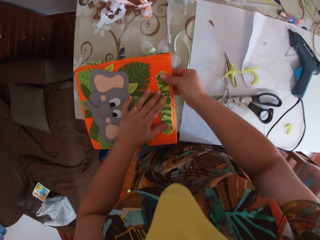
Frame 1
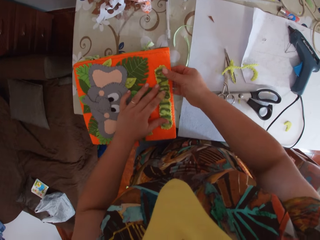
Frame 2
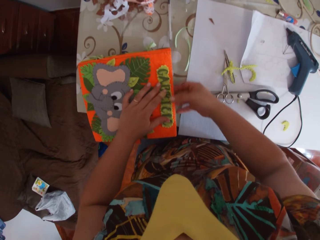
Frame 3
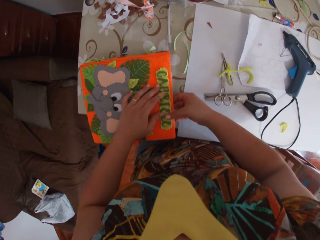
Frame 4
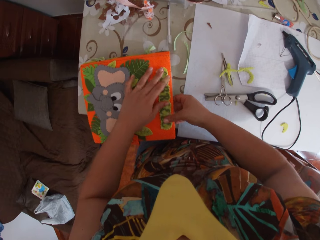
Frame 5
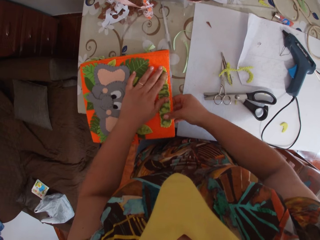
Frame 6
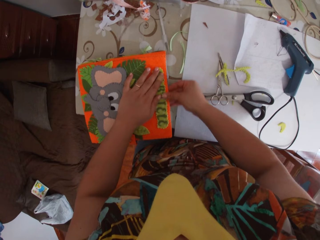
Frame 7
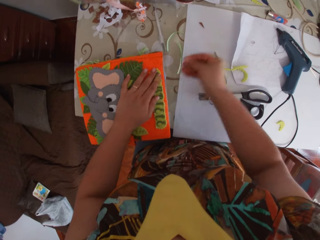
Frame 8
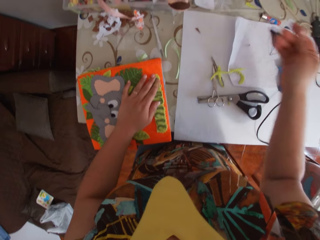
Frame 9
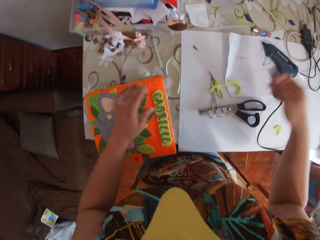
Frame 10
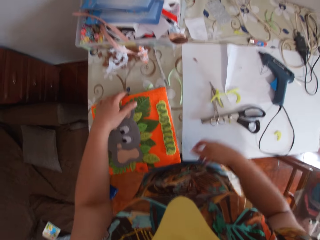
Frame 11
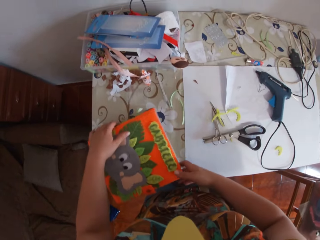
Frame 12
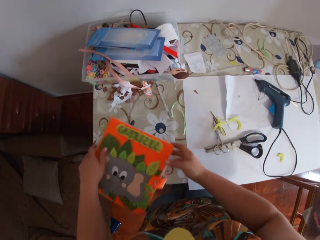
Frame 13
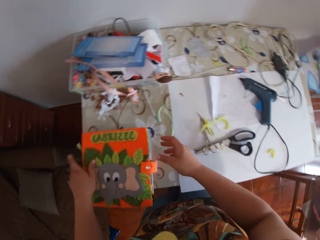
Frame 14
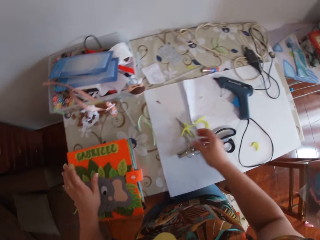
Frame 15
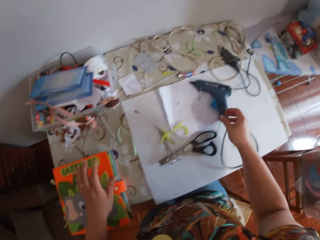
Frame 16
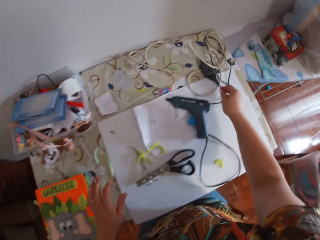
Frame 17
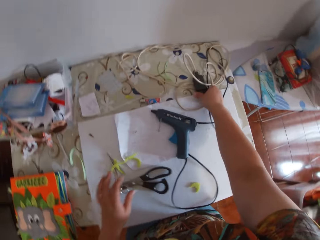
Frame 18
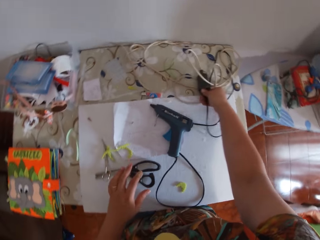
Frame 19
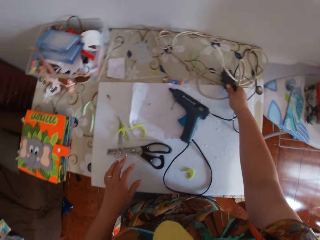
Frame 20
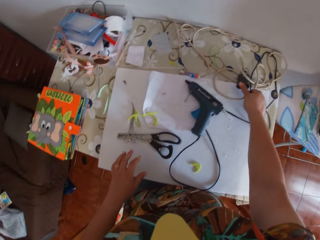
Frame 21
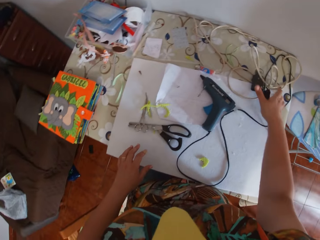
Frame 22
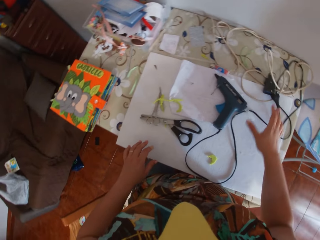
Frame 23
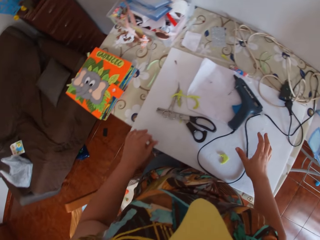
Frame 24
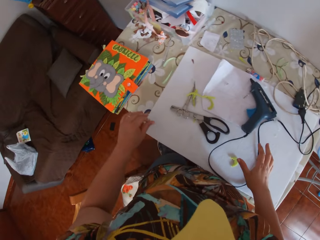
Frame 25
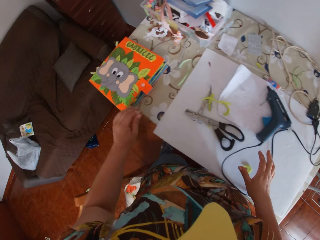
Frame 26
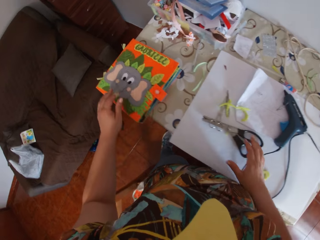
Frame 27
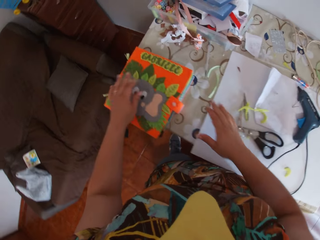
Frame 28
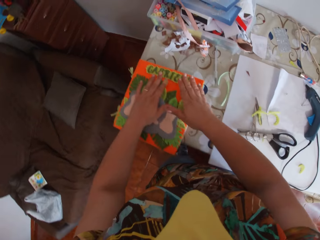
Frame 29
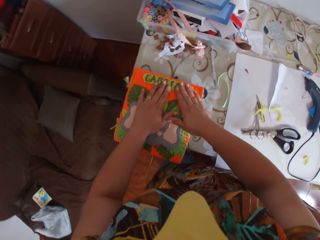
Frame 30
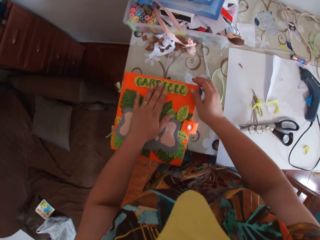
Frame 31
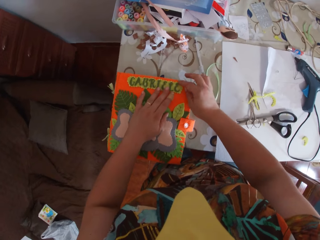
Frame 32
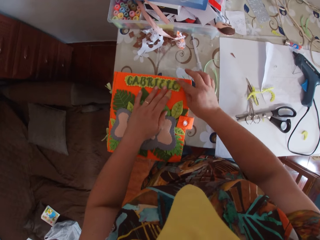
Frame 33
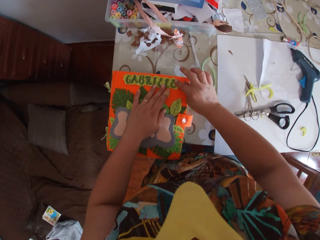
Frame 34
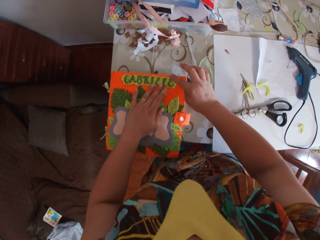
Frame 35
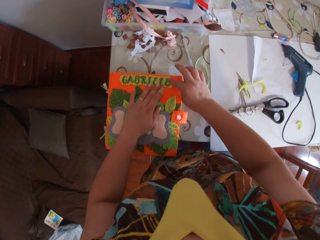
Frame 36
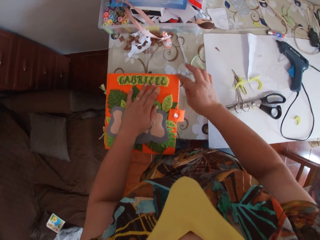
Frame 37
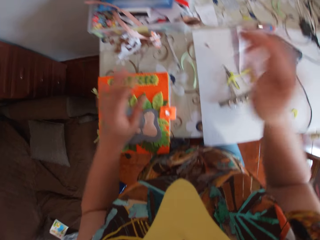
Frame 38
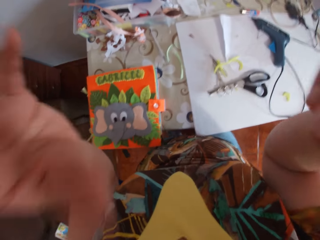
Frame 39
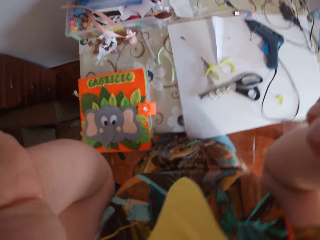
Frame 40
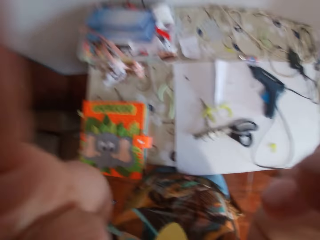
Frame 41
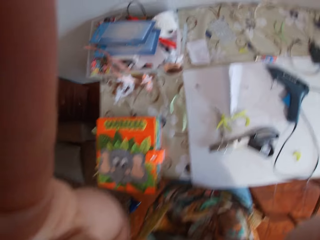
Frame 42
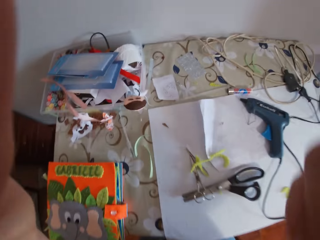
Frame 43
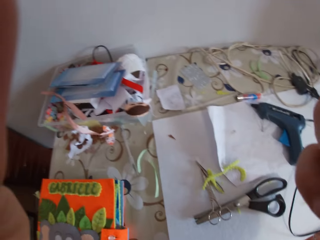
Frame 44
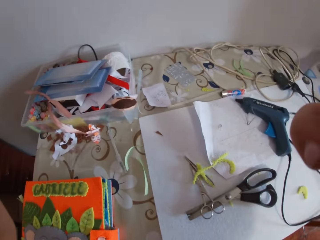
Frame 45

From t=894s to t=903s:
The camera wearer adjusts the scrapbook on the table with her left hand. She turns the art book. She detaches a wire of the glue gun with her right hand. She touches a cable. She holds down the sticker on the scrapbook with both hands. She aligns the name tag. She raises her hands. She moves the camera.
